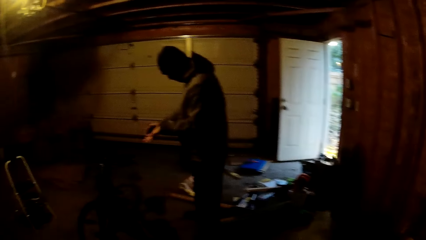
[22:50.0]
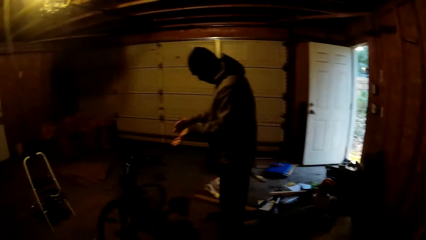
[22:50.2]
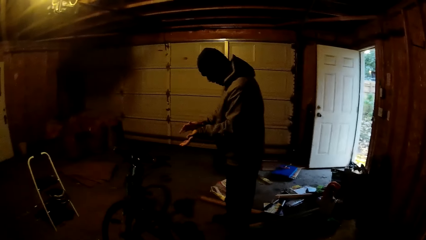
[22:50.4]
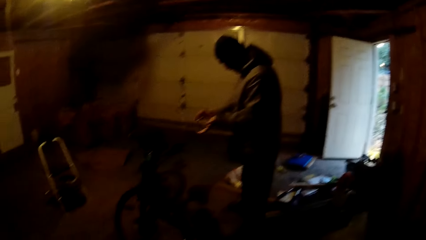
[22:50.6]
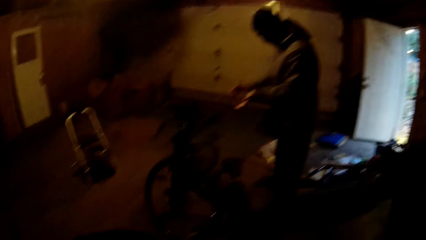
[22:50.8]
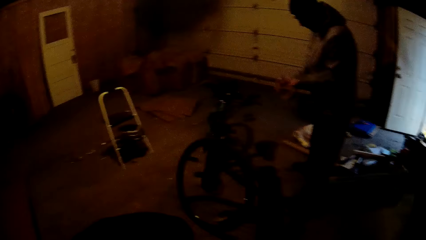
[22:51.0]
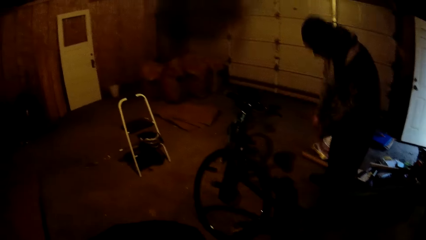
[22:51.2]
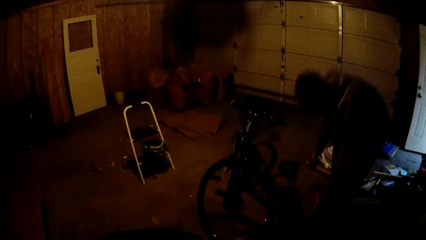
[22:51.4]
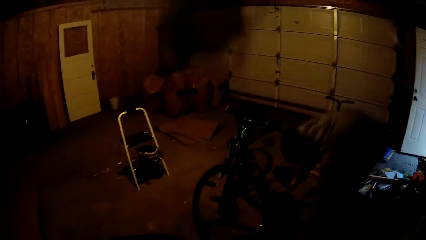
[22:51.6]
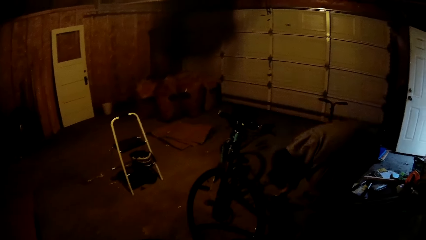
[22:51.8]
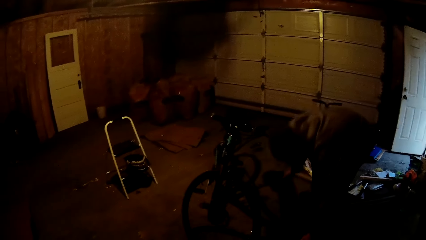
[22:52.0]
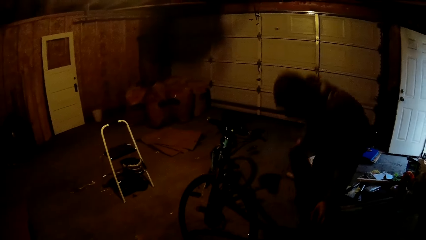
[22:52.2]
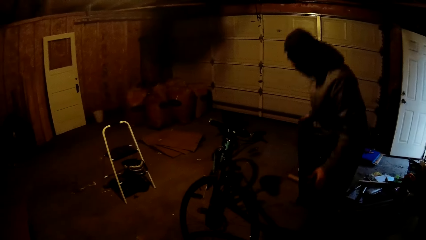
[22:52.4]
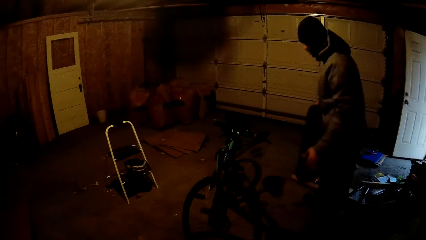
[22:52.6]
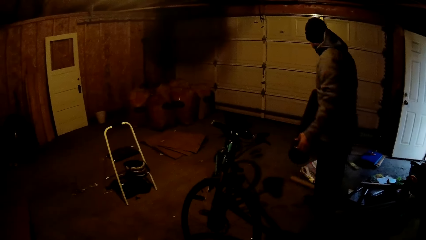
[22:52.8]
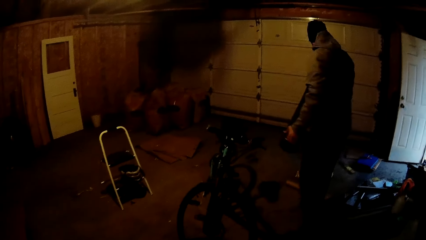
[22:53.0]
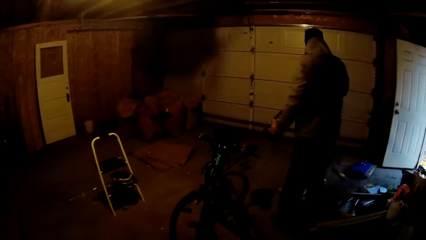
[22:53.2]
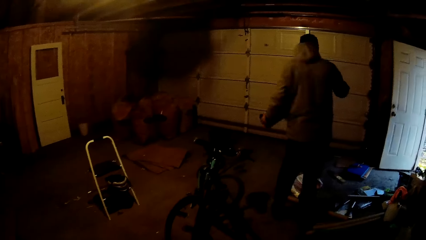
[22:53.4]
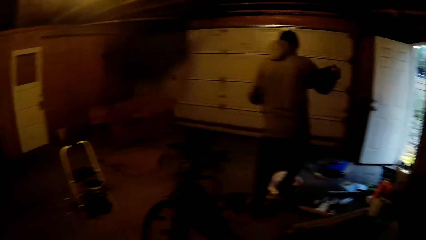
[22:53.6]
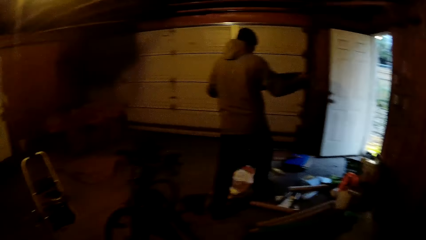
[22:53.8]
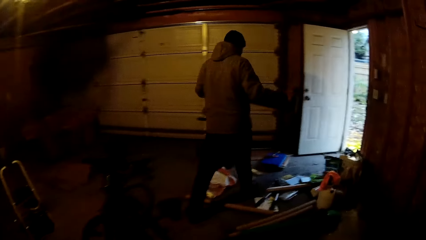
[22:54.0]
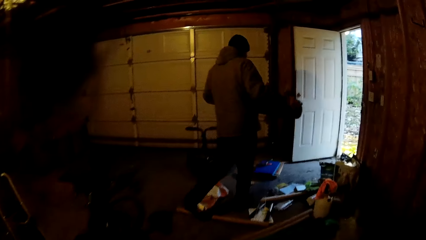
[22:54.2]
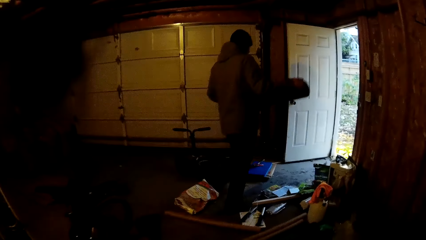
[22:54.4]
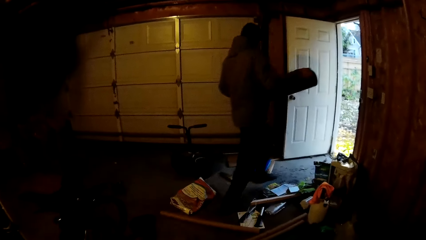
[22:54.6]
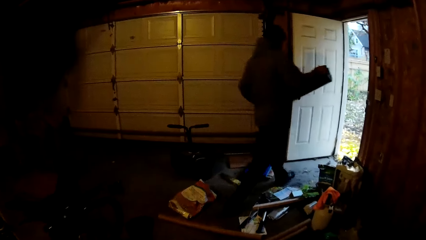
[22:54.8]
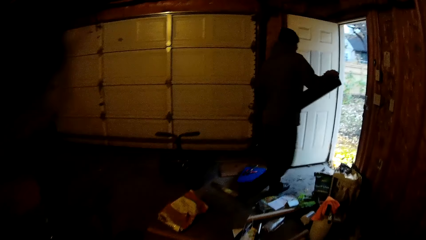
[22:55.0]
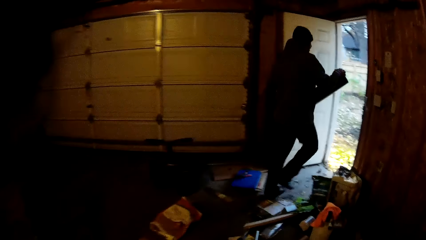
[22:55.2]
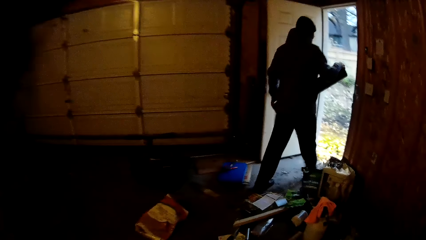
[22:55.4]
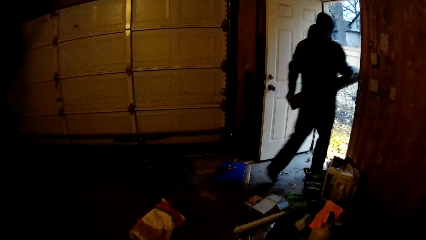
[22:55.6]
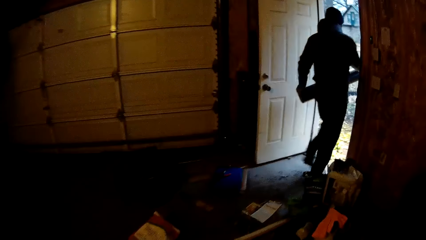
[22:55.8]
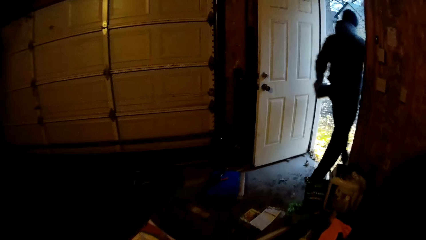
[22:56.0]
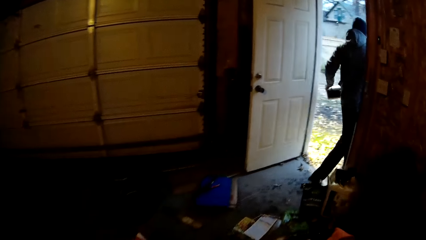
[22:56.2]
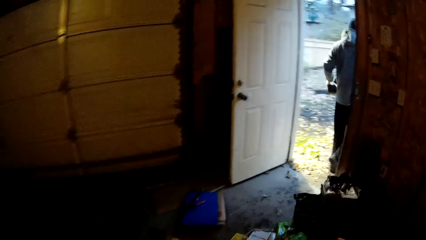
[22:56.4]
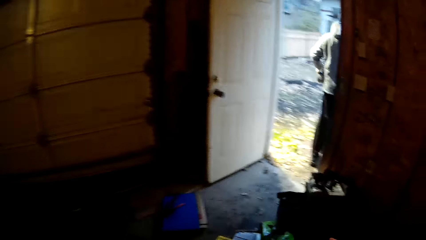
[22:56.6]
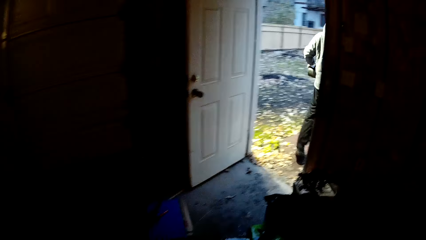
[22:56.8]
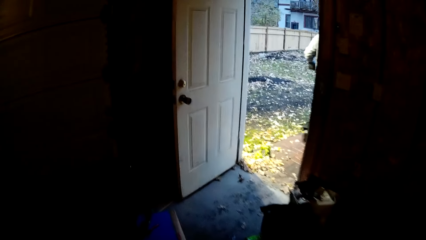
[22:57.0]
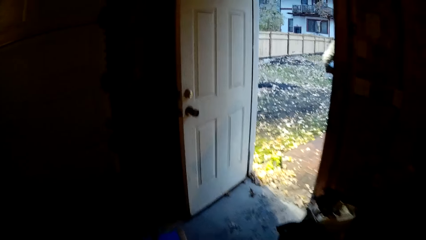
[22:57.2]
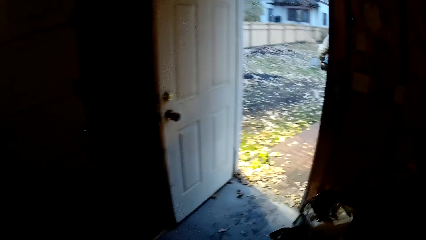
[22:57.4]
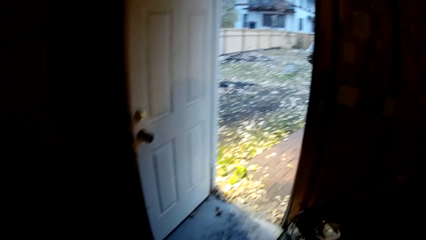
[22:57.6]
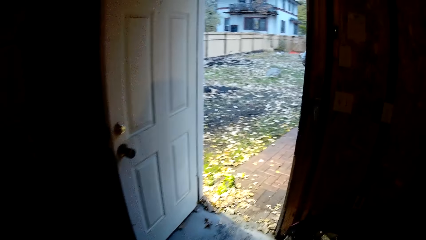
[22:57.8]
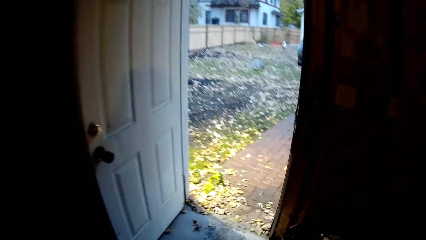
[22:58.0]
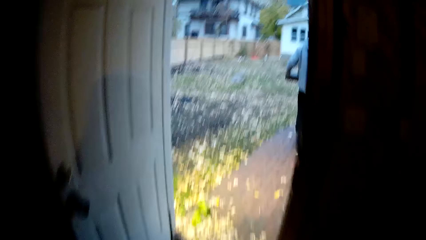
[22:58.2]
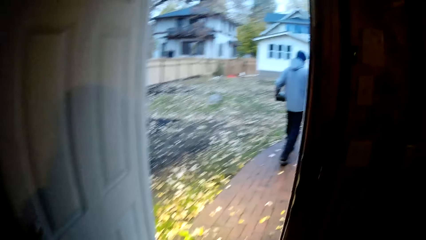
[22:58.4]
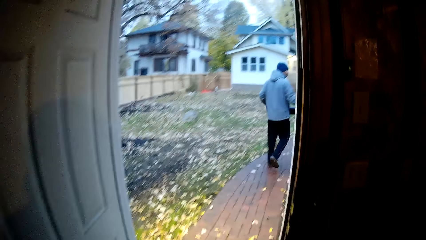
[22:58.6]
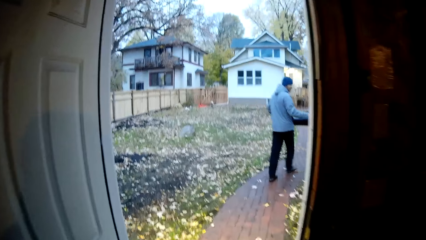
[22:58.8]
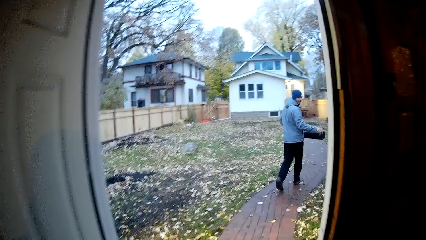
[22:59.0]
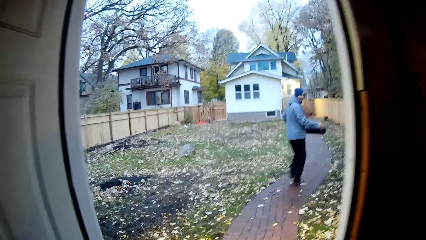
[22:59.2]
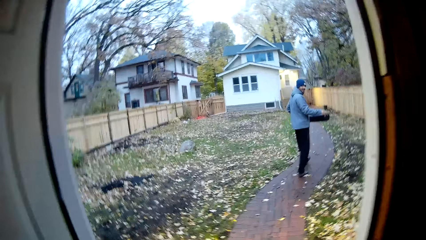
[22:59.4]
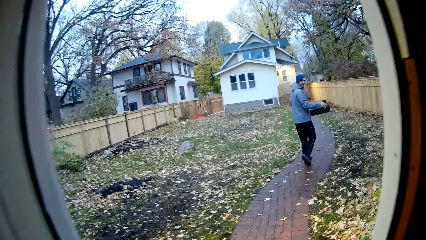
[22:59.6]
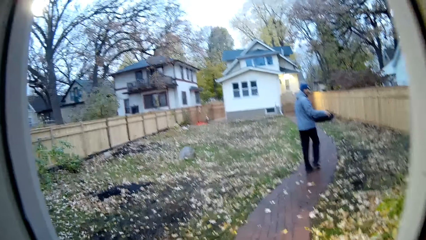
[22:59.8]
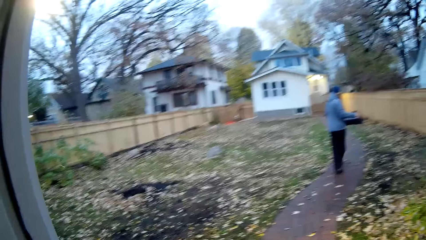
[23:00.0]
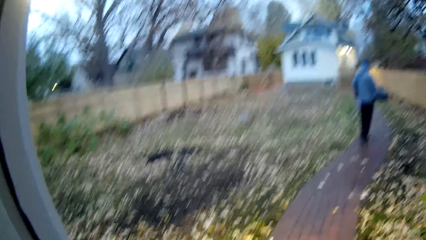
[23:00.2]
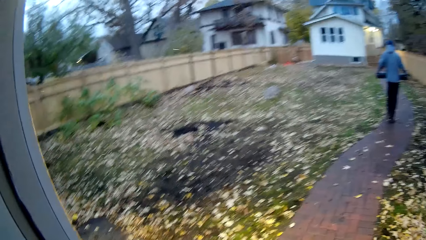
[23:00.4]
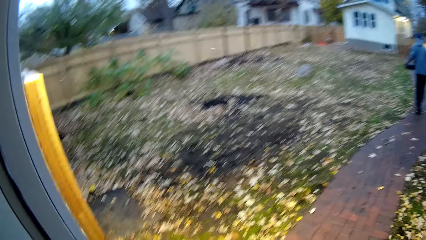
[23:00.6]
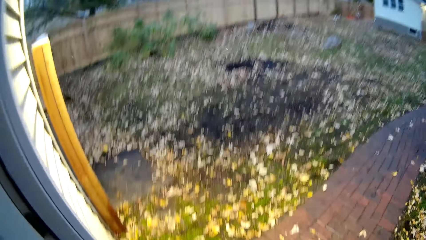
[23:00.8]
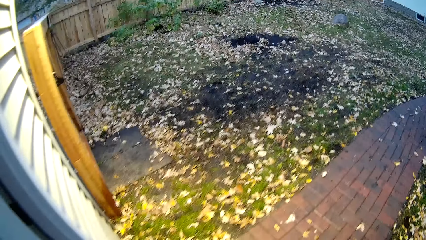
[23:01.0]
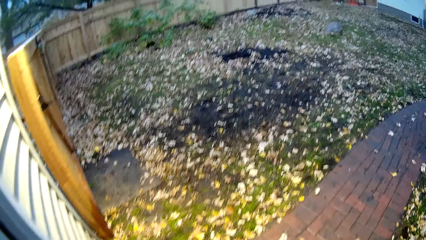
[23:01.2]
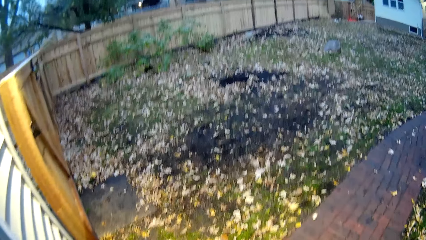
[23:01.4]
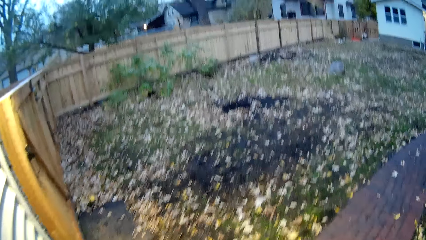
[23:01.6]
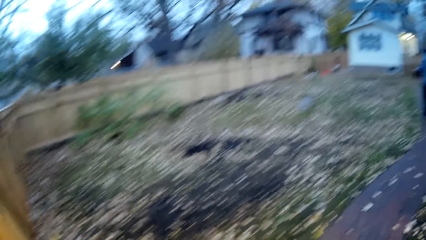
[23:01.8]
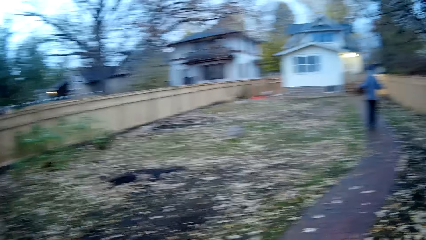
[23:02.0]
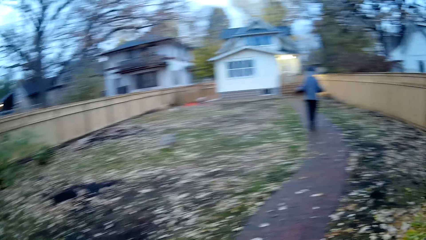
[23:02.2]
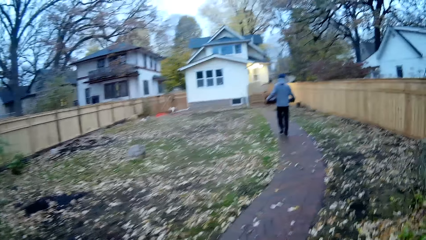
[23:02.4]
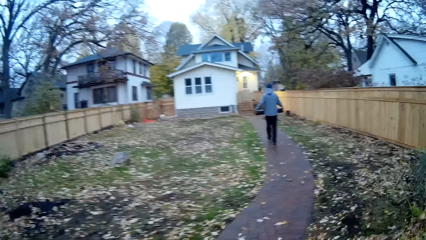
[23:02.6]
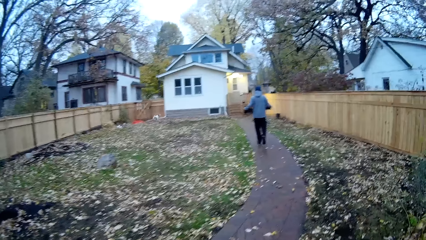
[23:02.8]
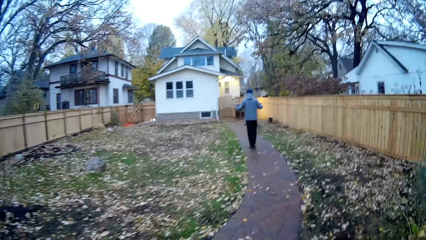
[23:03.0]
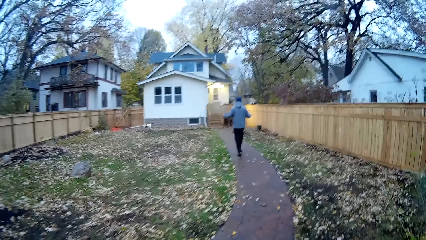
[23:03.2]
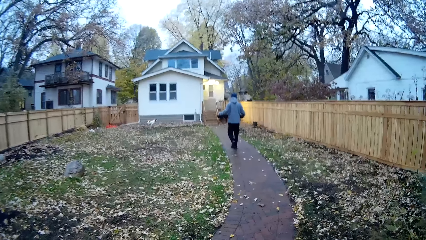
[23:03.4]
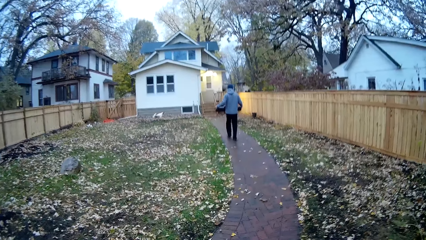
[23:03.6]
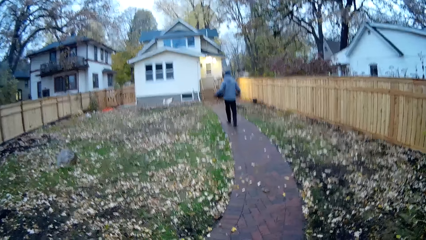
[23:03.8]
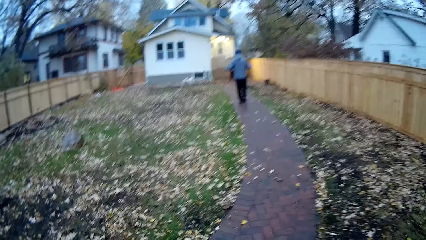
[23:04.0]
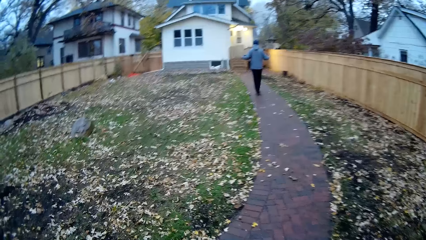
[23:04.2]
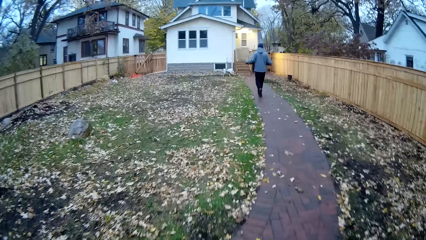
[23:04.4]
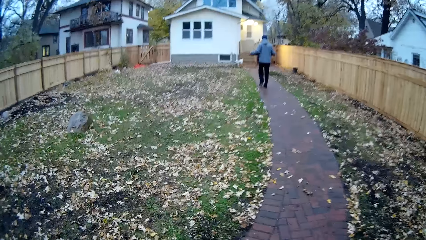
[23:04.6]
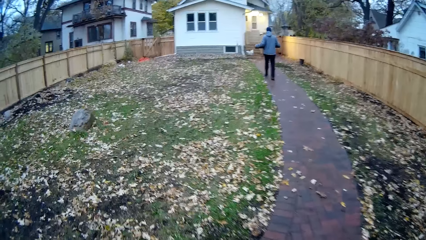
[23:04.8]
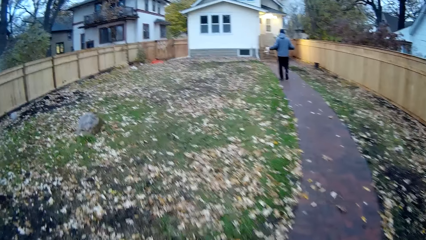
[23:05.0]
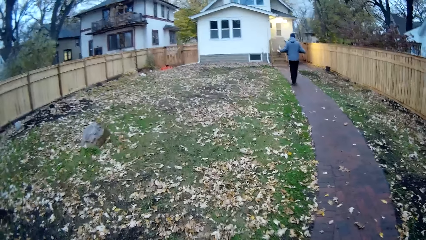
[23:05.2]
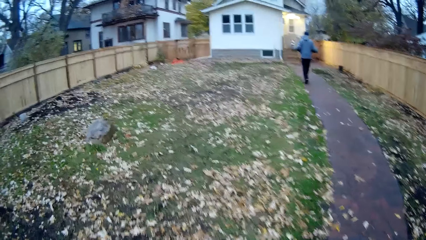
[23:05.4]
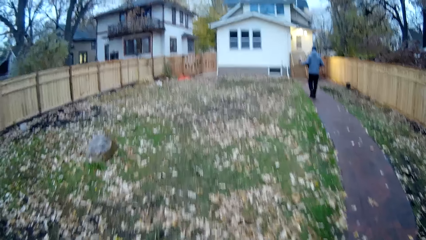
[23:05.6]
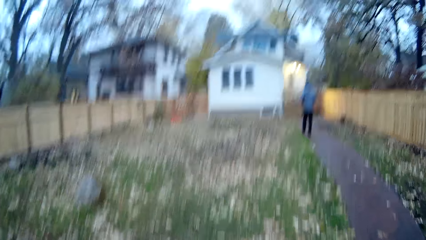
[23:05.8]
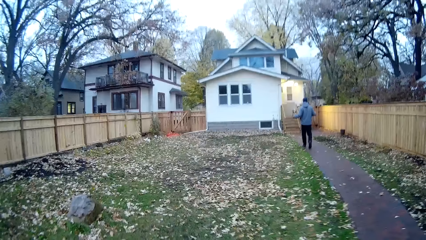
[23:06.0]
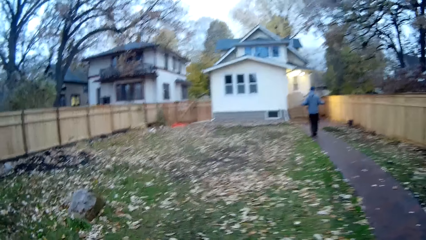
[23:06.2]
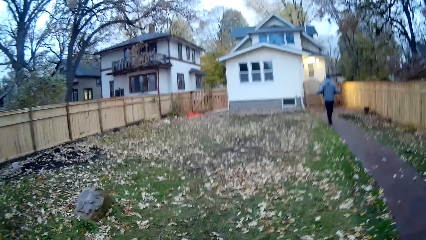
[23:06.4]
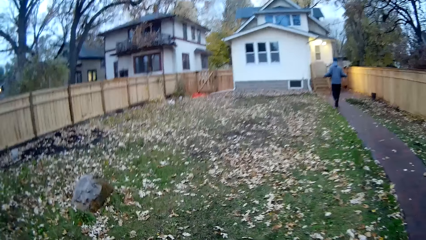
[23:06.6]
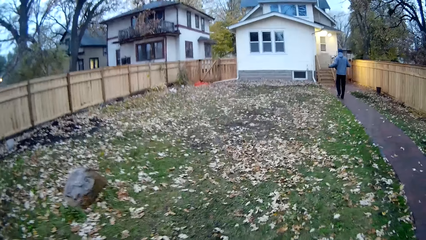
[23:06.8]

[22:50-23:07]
A man picks up a black cylinder from the floor with both hands. The man walks through a door leading outside. The camera wearer walks in the room. They walk through the door leading outside. They walk along the pavement.
